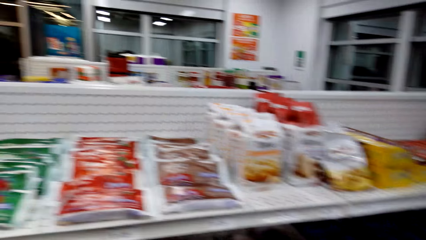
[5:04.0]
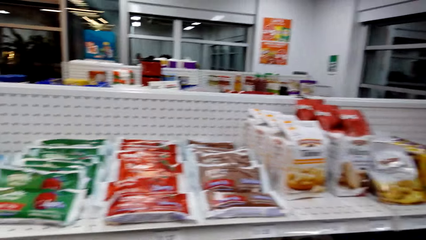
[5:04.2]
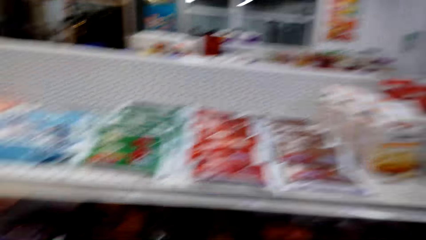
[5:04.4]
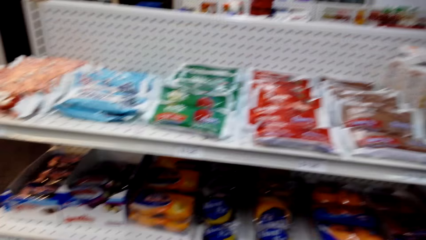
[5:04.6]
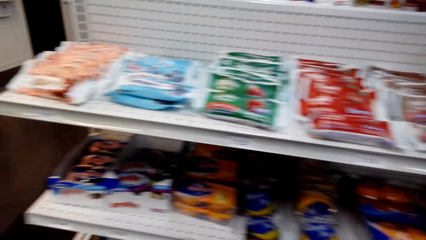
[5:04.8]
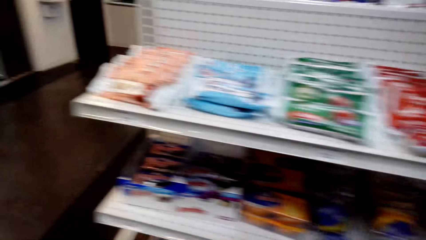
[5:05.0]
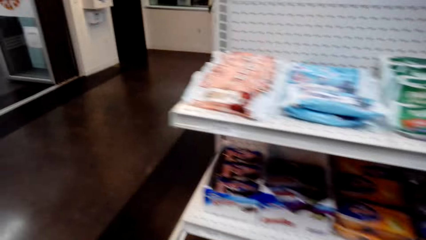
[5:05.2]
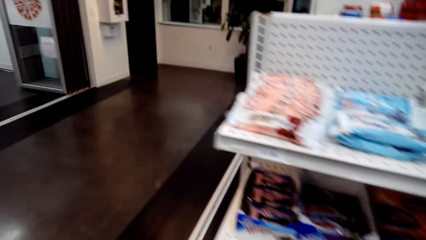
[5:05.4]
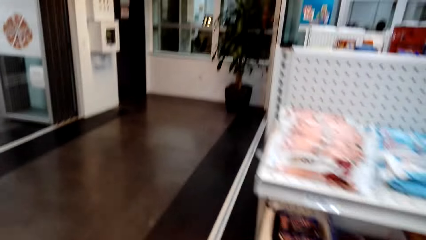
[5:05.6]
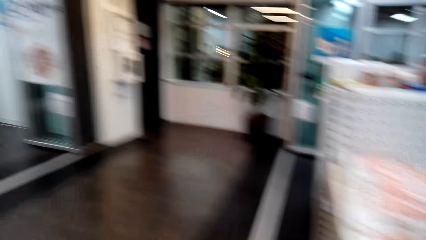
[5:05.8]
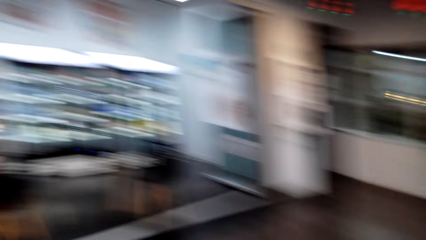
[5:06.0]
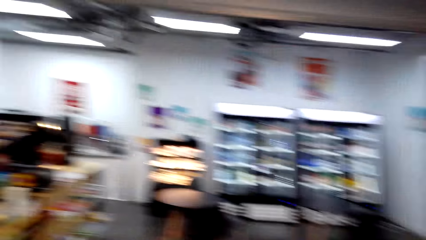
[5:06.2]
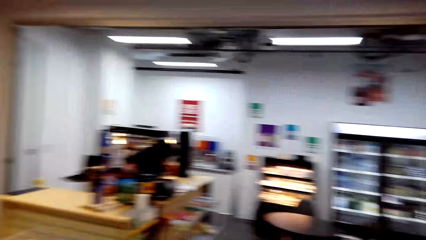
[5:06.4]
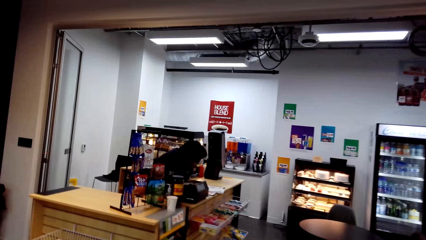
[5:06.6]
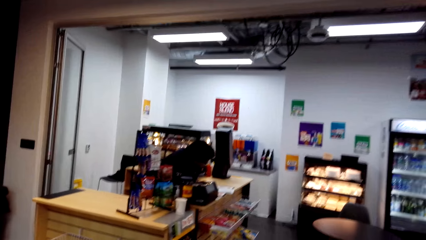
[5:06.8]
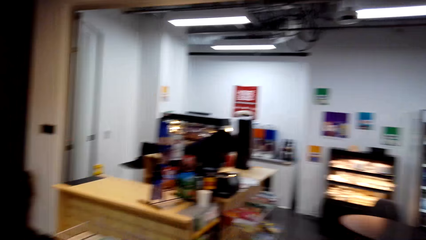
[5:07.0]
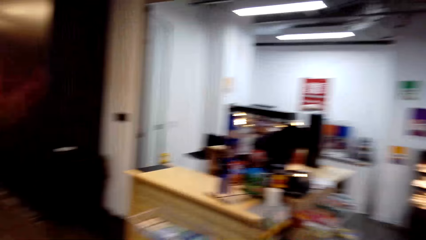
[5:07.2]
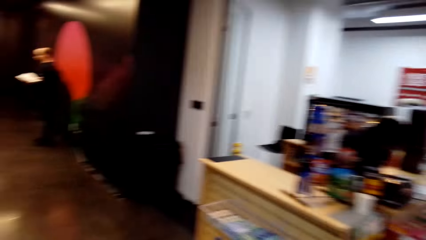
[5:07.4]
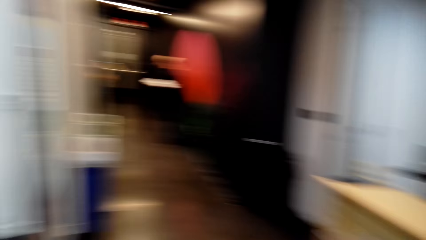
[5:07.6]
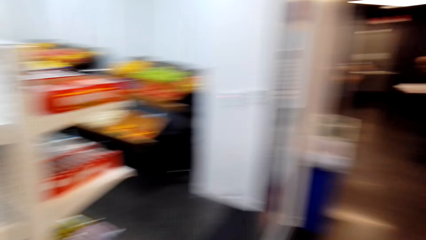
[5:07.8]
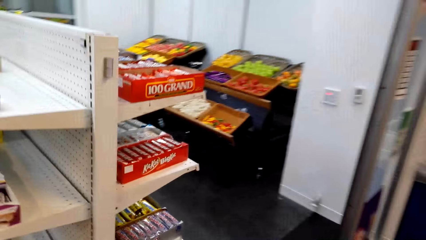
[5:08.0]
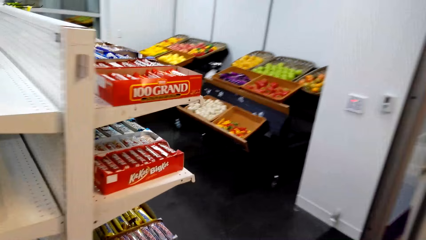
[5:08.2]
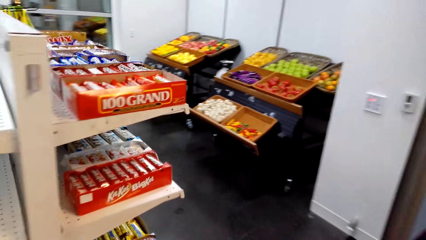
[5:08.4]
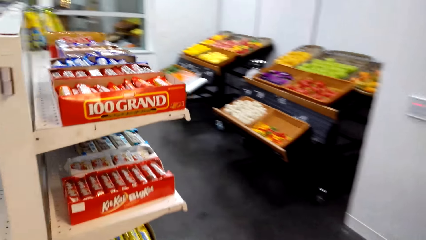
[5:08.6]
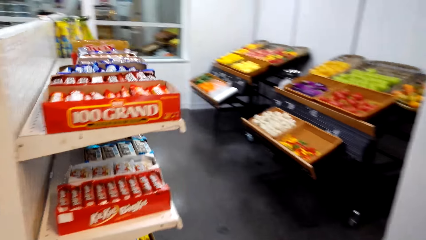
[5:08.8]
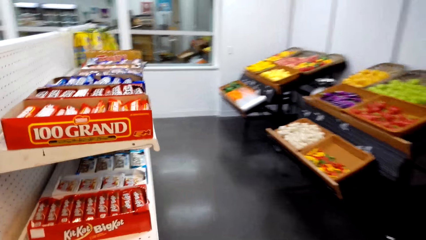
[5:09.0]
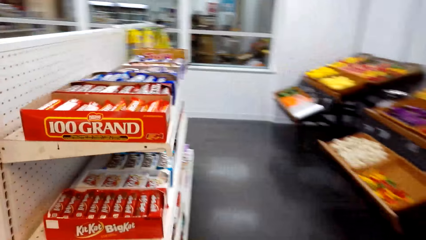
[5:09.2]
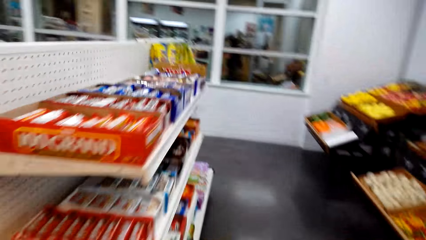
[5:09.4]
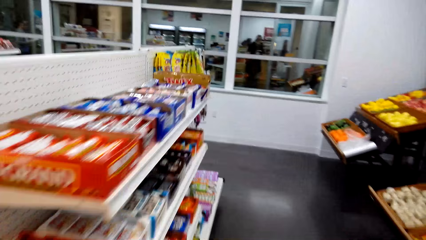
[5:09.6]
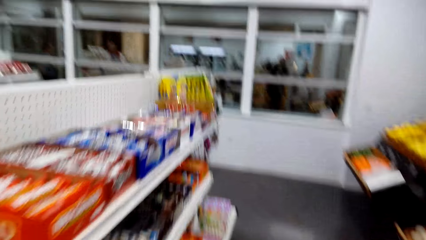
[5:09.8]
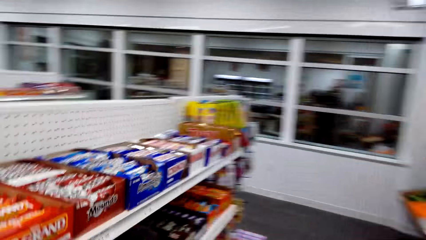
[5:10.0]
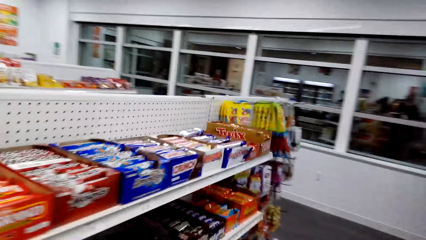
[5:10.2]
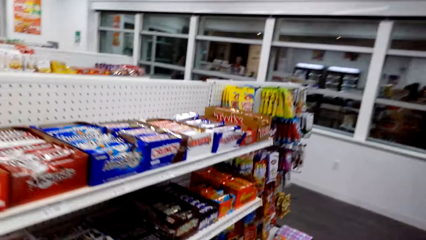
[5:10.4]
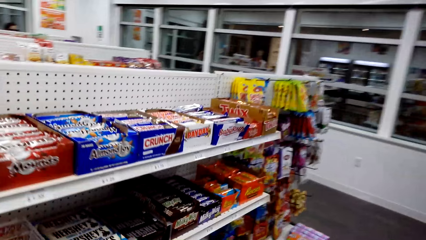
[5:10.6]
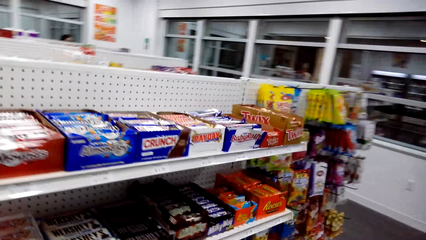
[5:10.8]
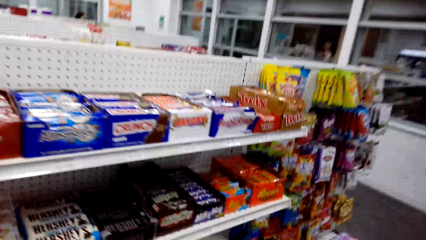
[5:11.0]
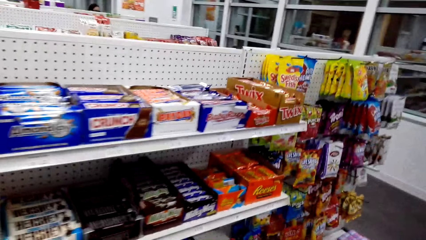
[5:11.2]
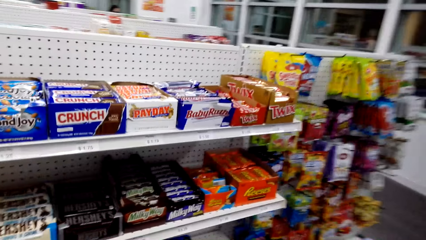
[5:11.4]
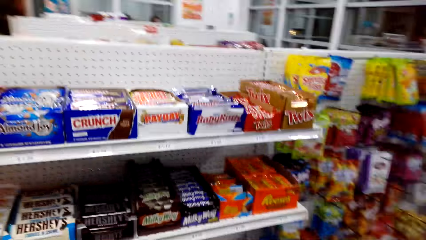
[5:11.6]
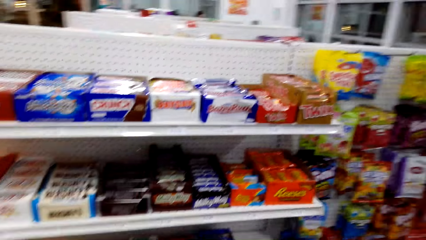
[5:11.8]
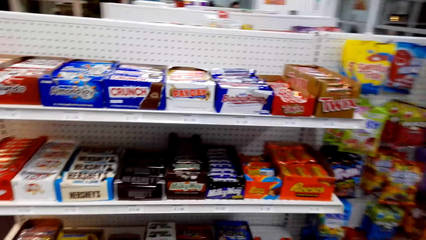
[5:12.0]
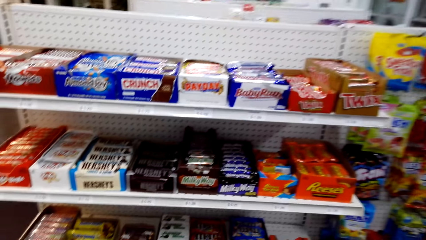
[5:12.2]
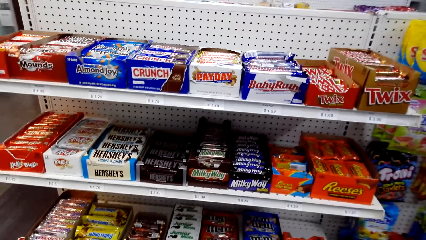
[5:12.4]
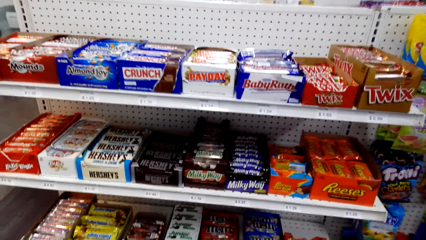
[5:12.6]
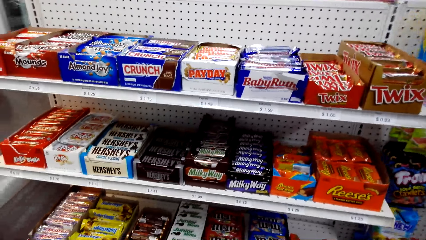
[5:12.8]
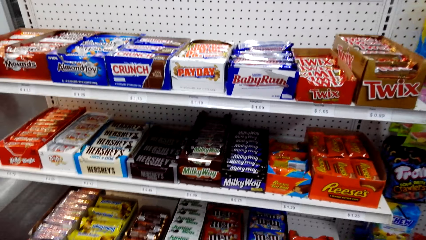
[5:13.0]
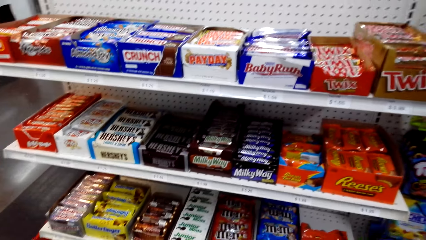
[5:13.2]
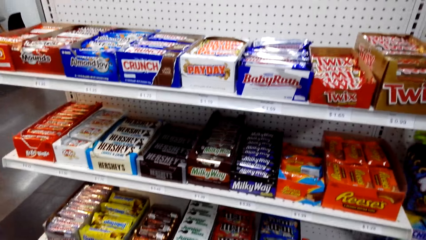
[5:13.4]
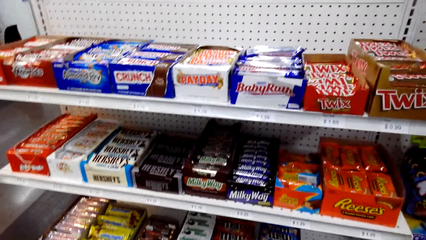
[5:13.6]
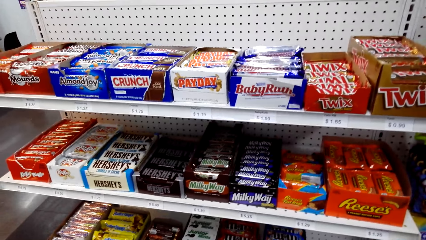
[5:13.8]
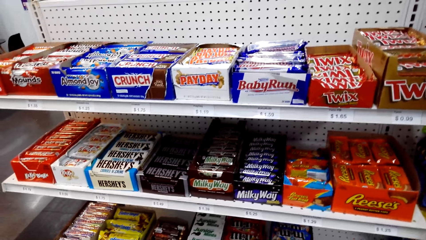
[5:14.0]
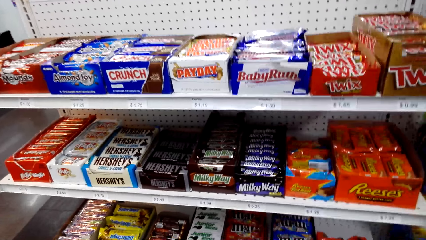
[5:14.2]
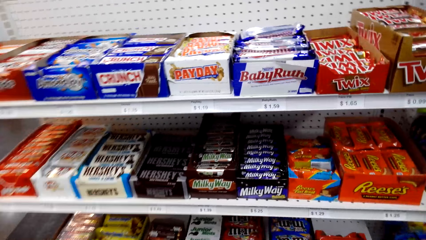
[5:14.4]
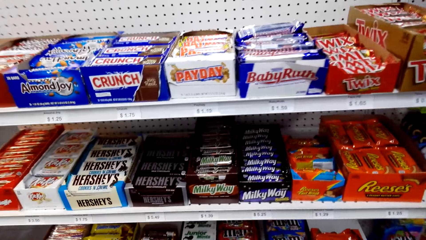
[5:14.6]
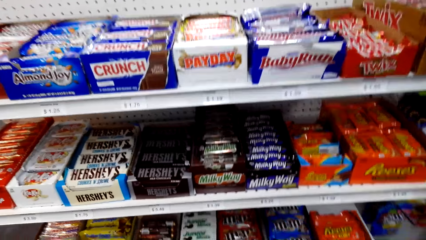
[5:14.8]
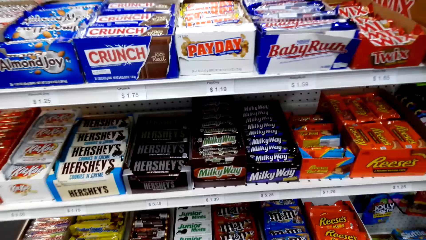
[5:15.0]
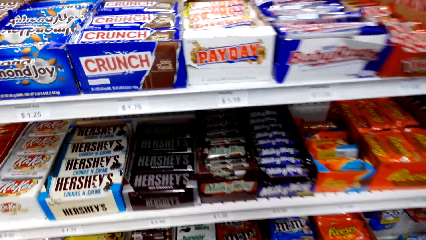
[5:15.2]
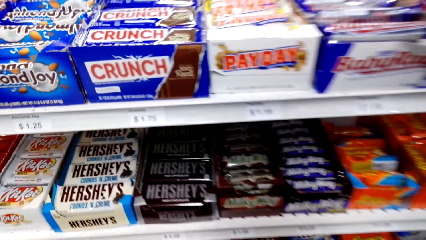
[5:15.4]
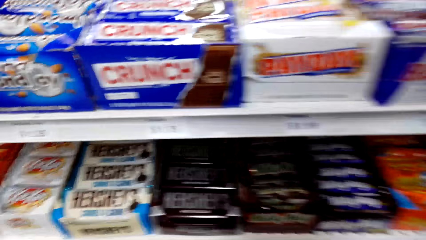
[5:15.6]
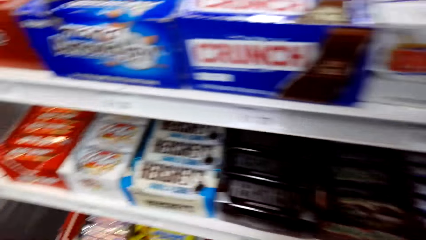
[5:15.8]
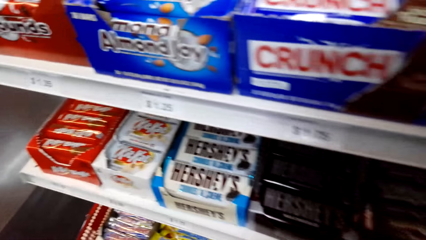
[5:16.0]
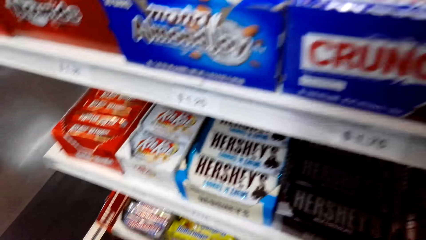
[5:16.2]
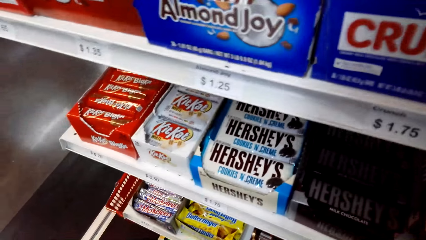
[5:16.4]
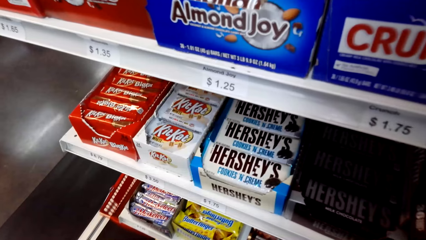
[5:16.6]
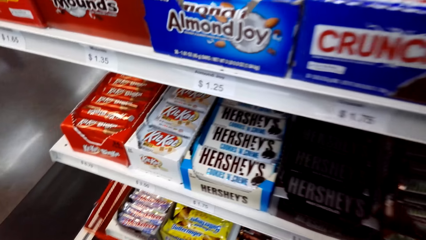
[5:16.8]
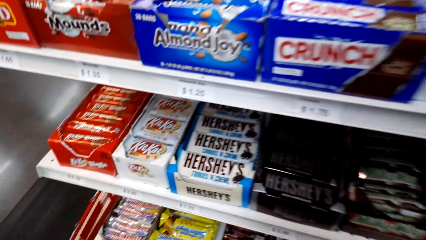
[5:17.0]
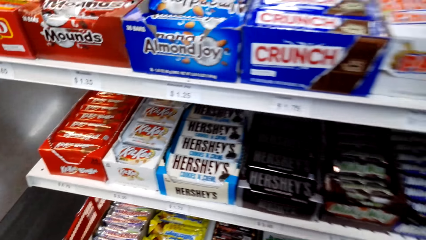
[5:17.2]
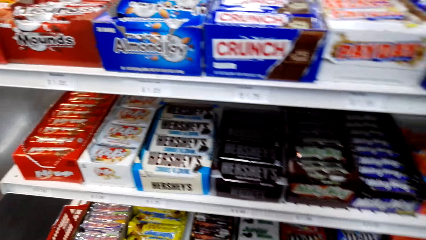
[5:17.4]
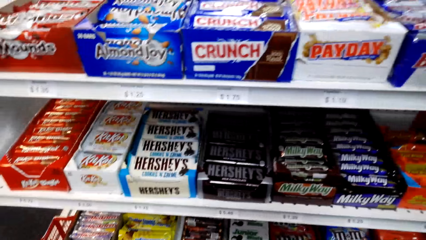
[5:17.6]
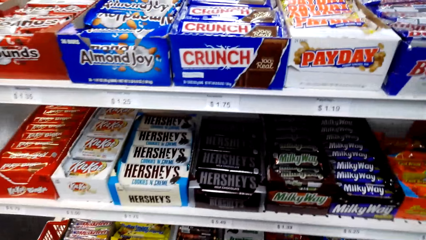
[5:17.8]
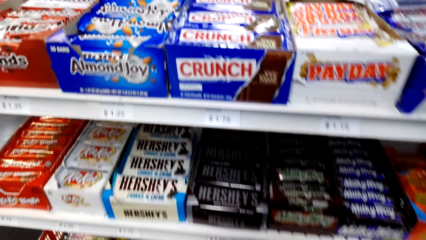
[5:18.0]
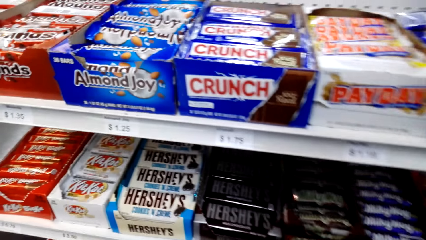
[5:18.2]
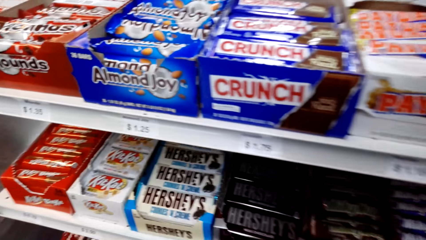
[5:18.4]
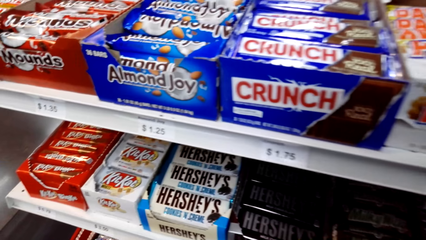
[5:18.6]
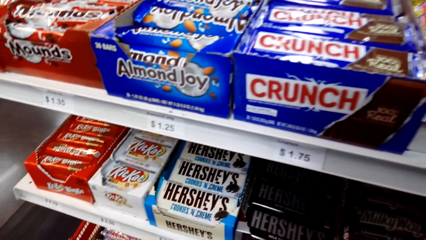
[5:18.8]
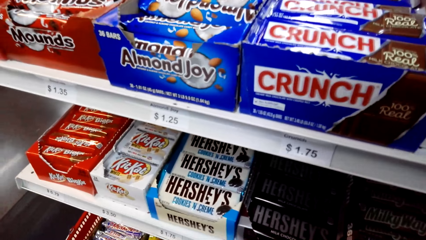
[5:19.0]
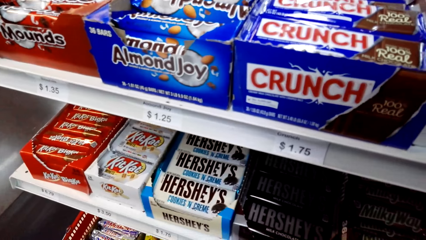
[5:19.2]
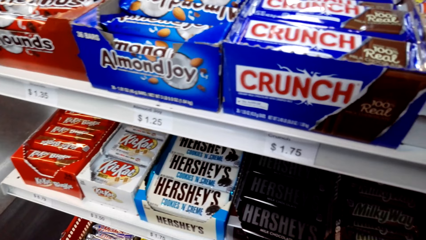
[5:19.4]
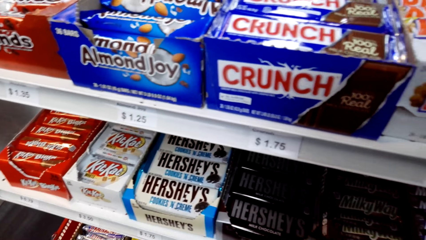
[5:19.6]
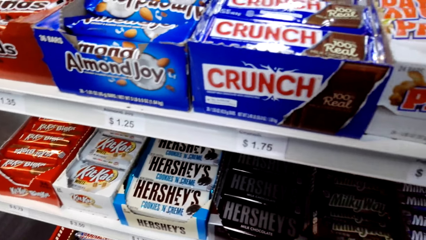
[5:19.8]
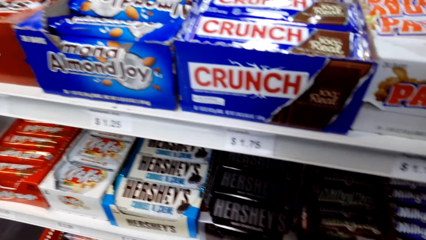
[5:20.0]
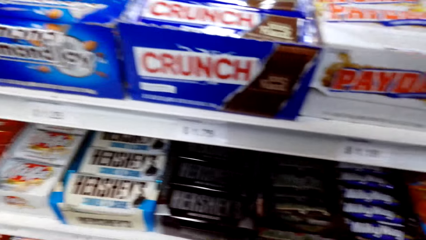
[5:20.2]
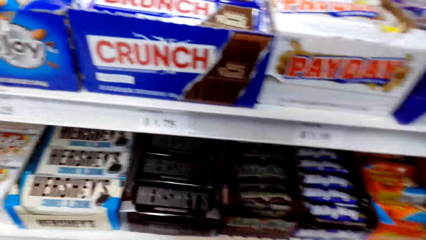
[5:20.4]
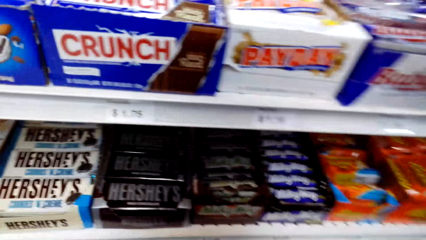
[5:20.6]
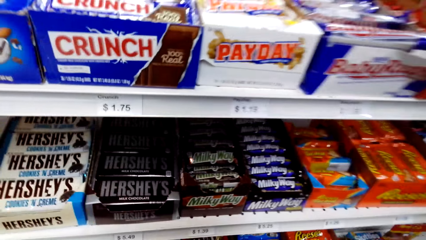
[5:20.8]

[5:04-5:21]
The camera wearer looks around in the supermarket. They walk around in the supermarket. They view items on the supermarket shelving. They stand beside the shelf. They bend towards the supermarket shelving.
